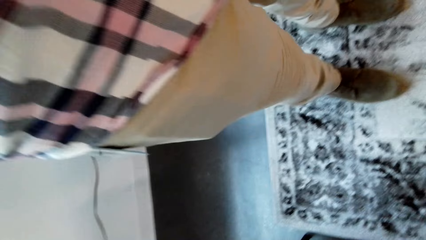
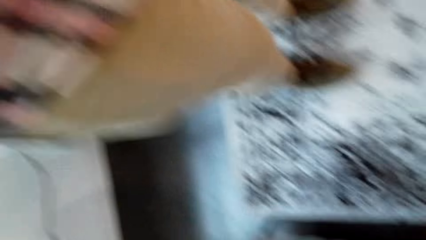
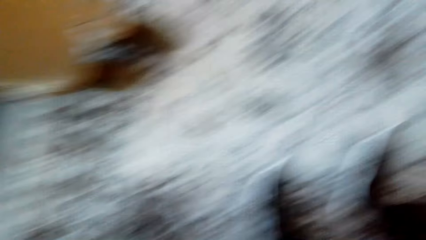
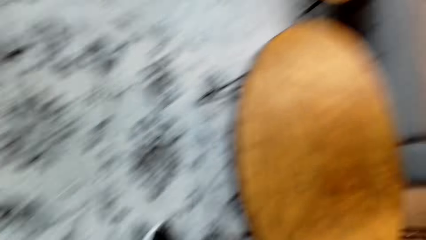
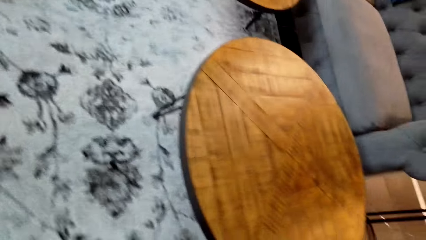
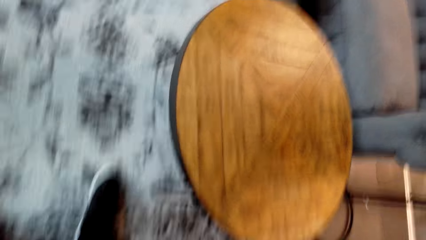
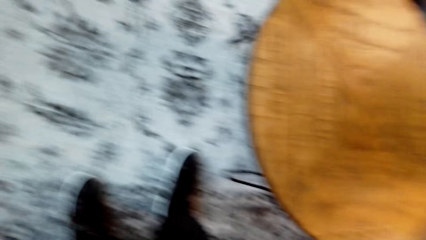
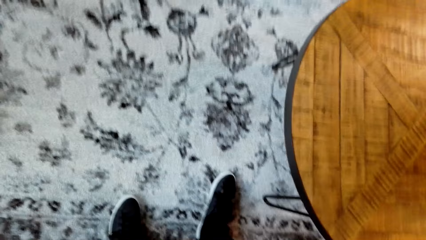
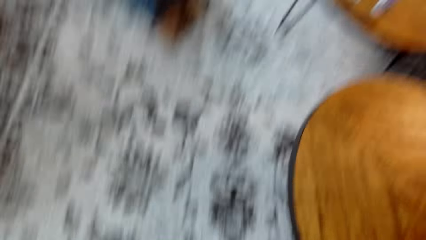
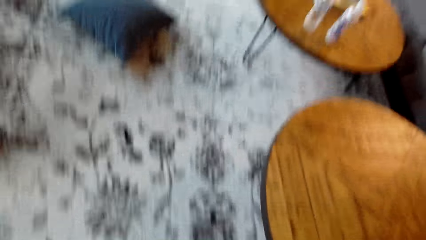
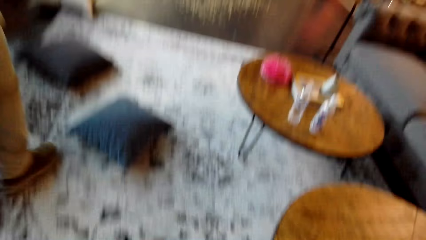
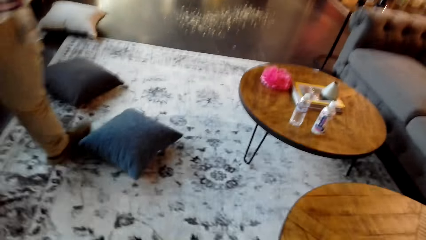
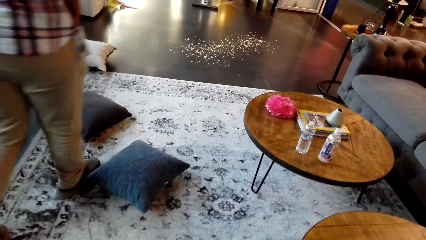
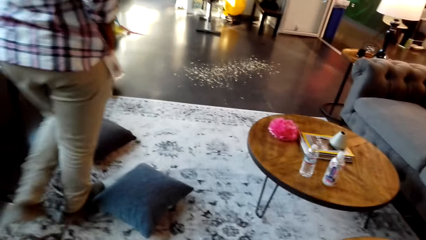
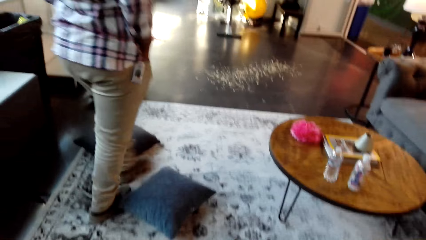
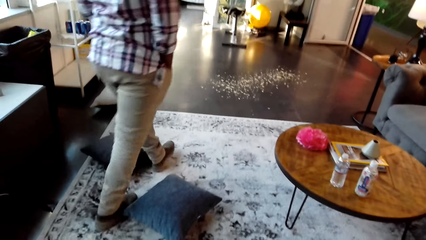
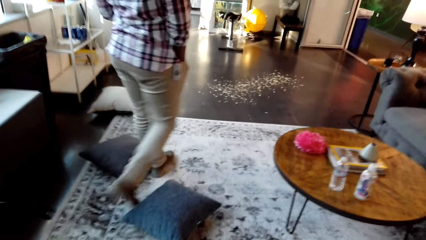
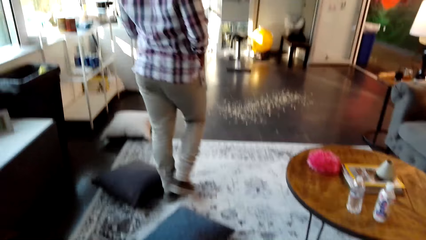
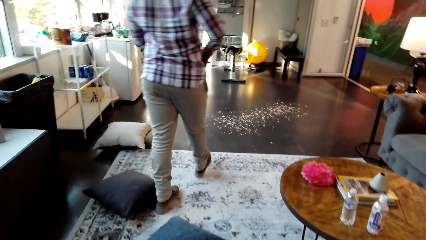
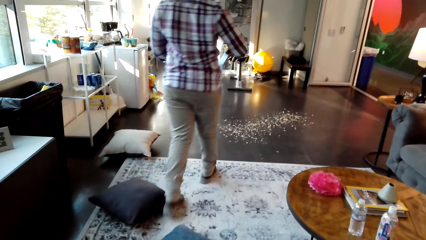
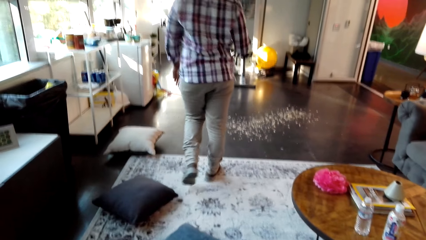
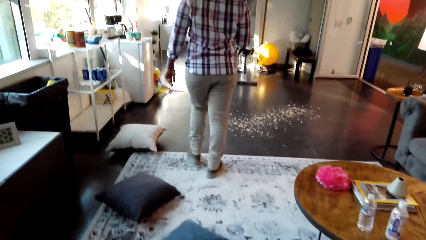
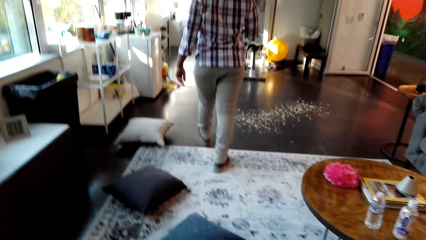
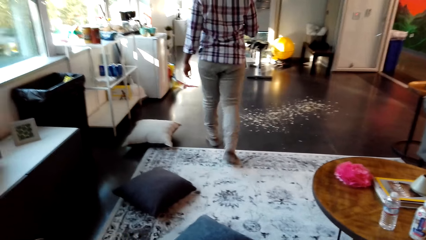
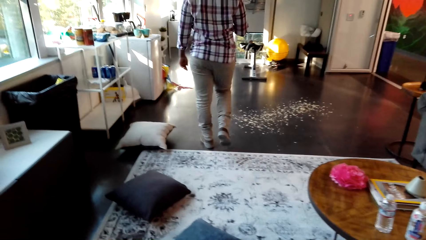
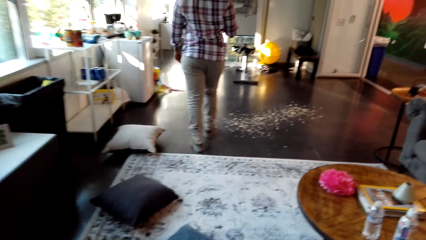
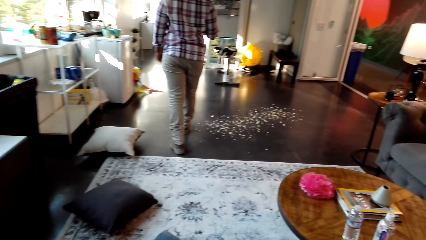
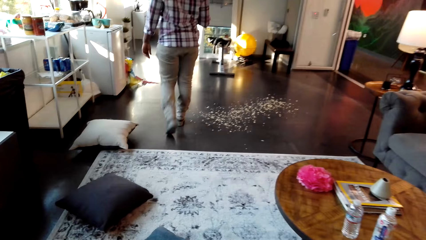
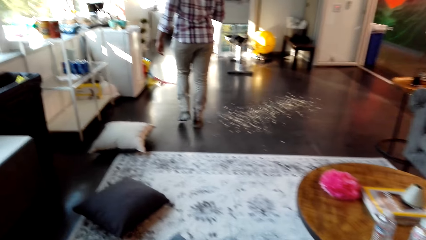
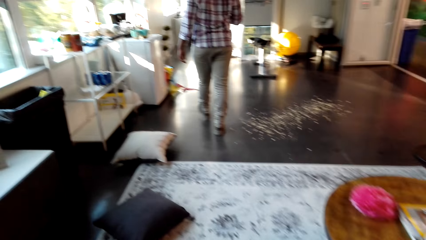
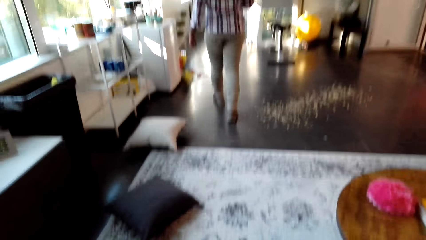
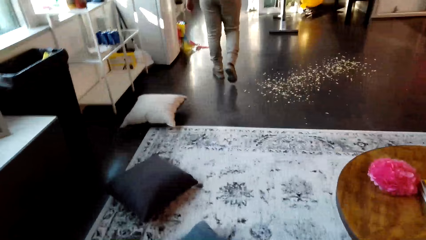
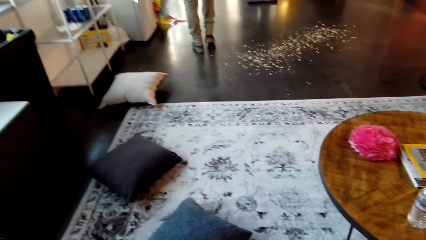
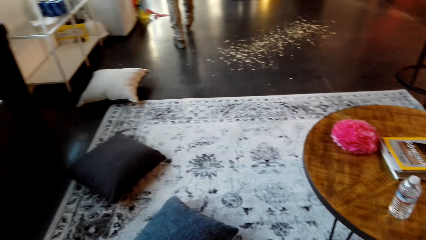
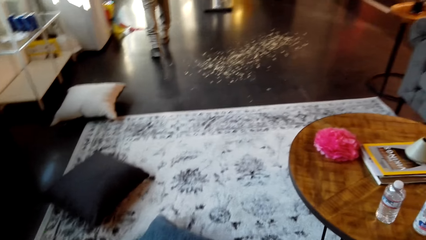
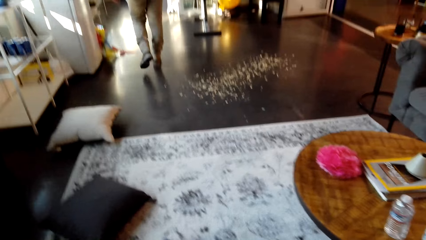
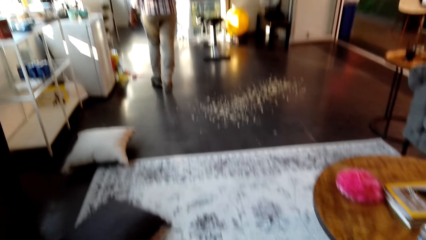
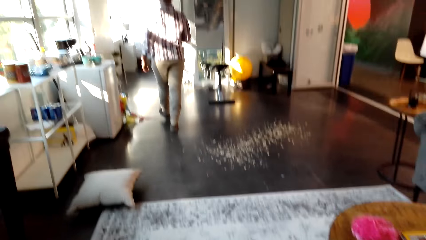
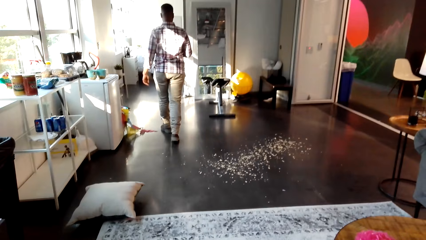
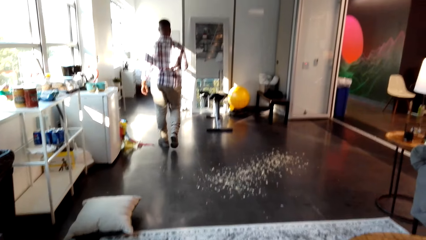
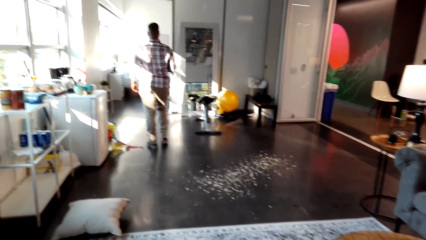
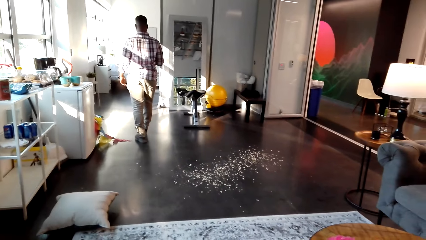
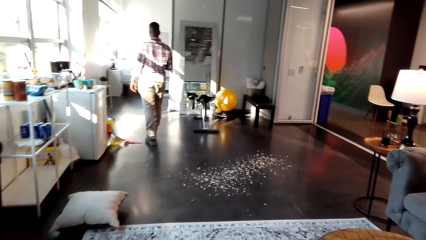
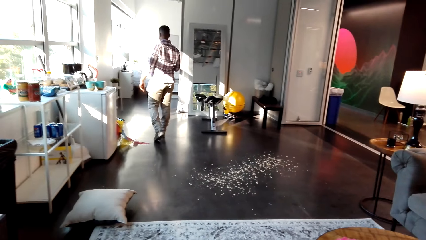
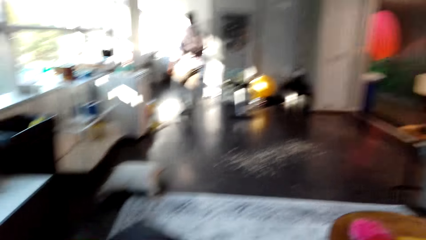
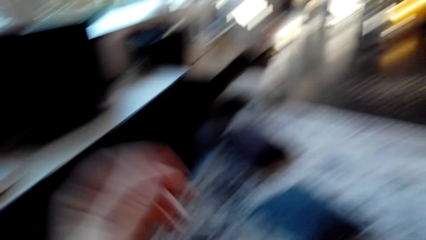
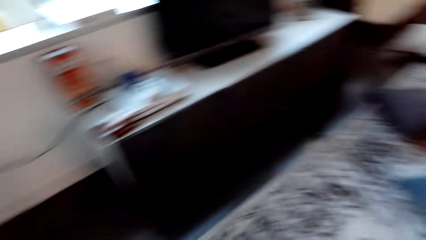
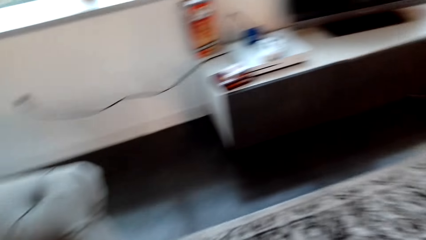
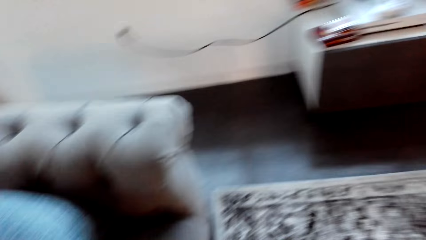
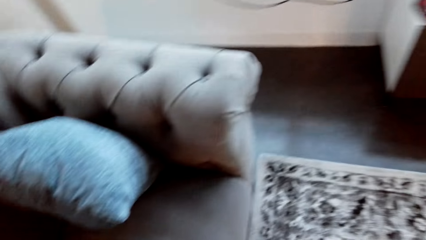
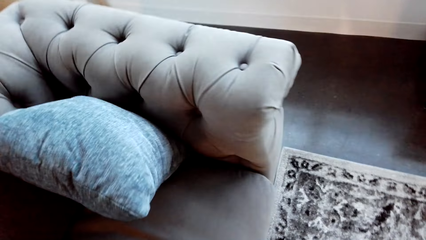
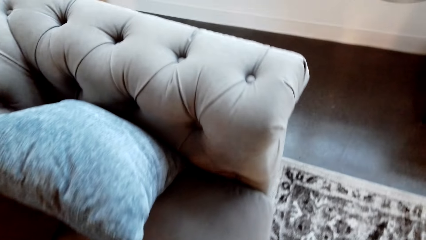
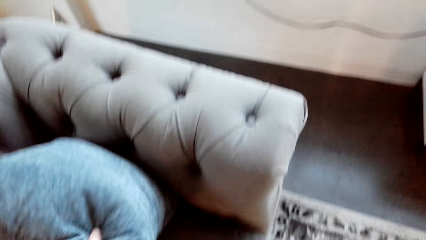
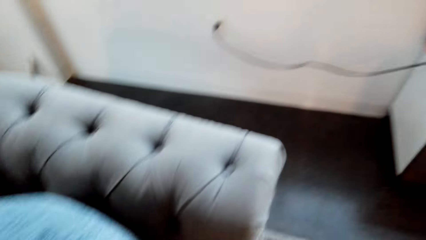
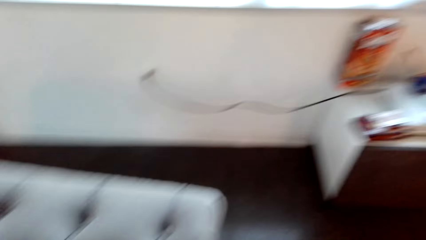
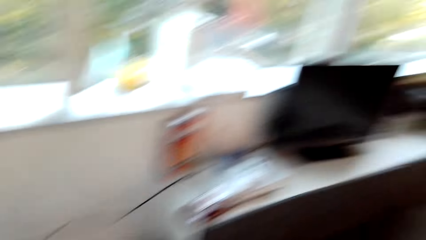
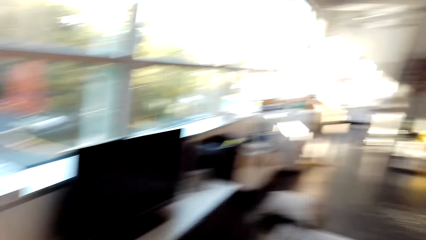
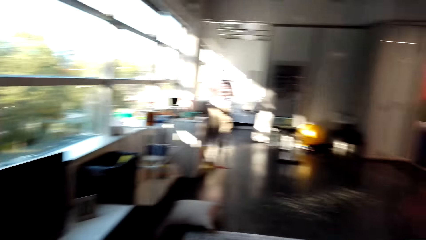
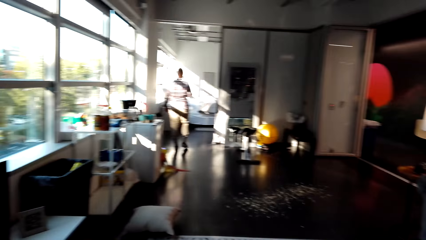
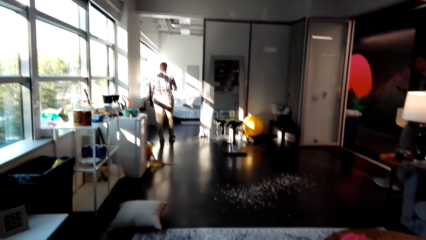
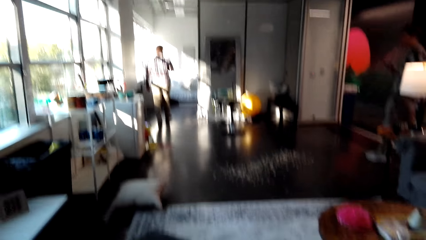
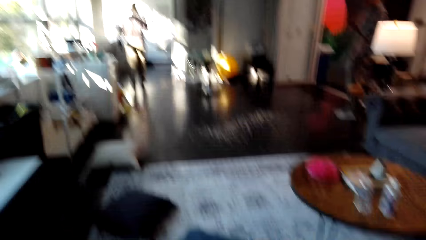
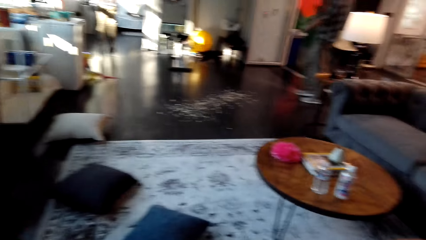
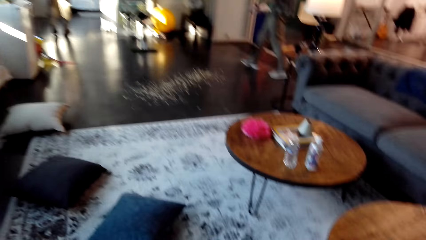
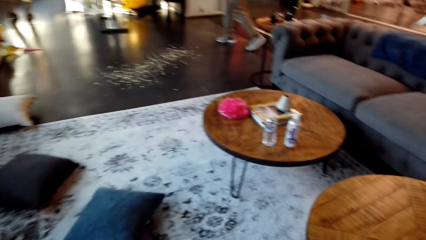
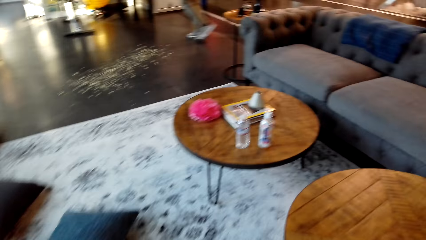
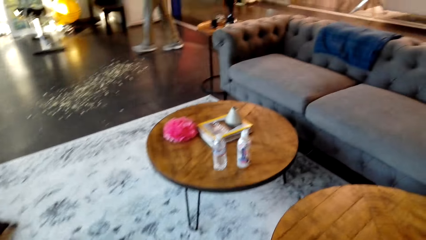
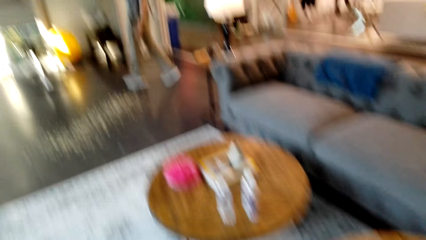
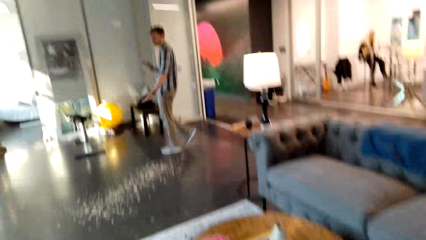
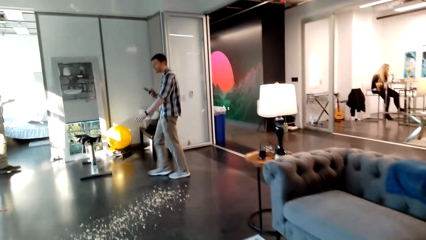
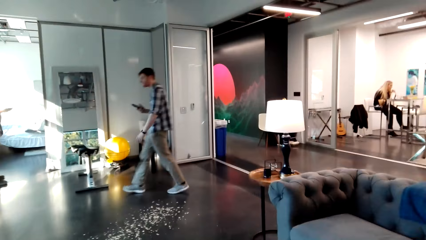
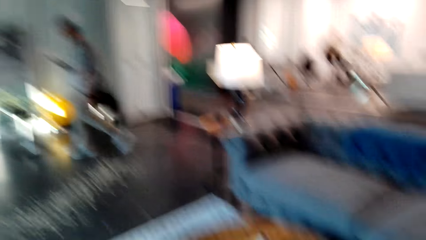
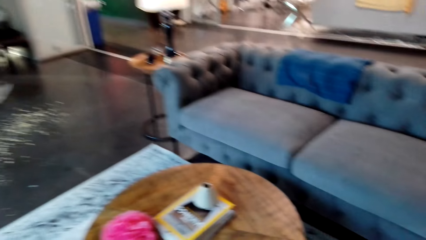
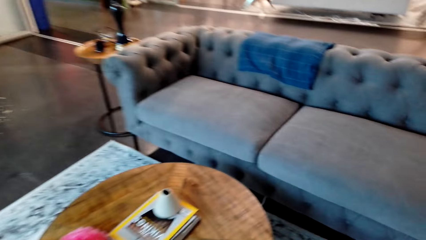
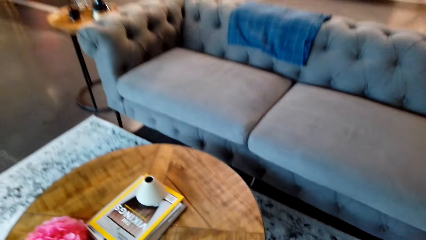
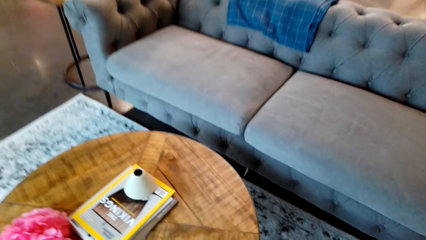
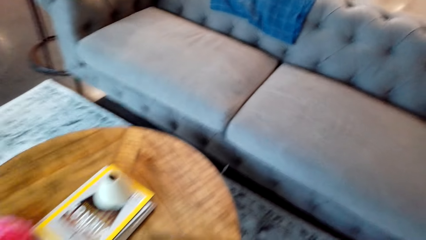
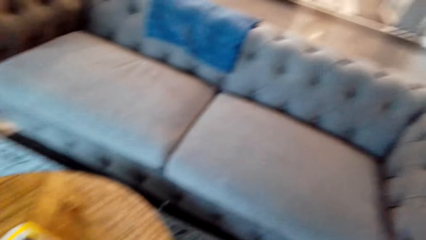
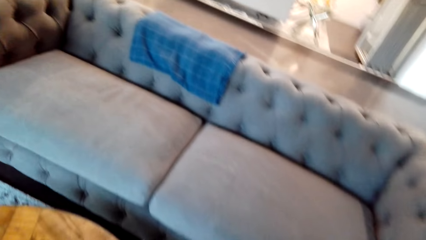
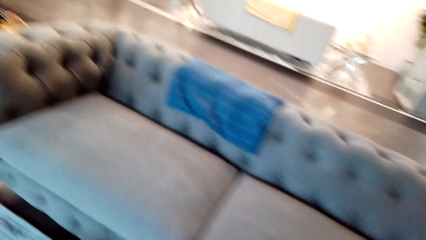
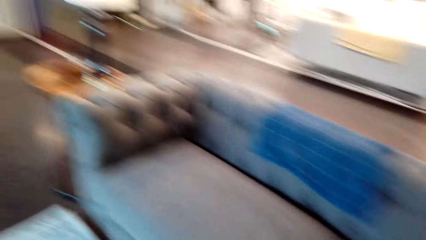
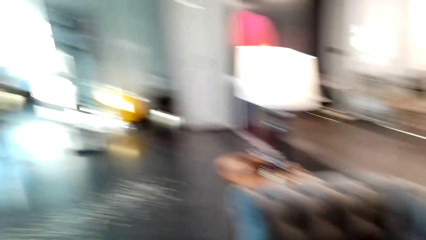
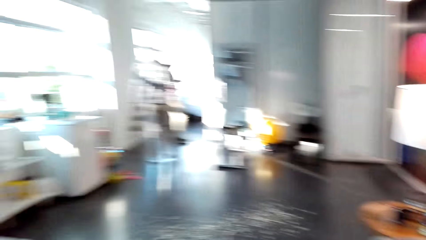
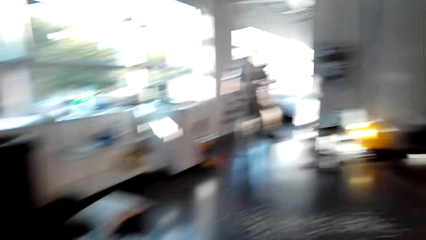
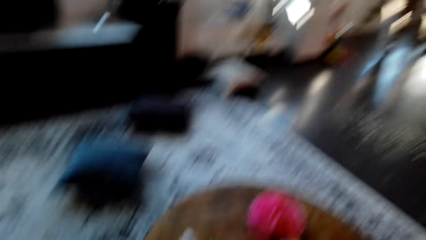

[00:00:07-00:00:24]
The camera wearer looks around. A person walks. The camera wearer picks up the pillow. Another person touches the pillow.
